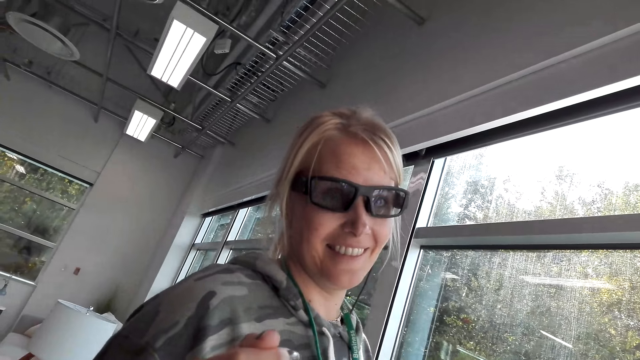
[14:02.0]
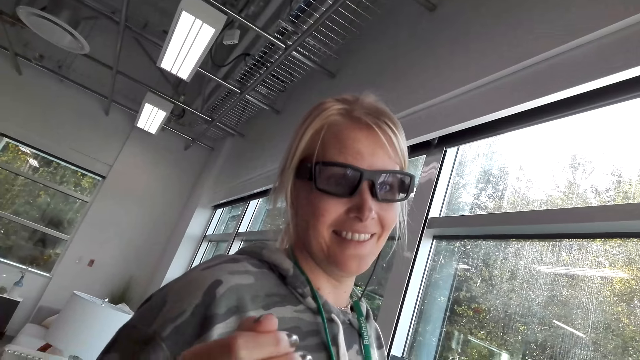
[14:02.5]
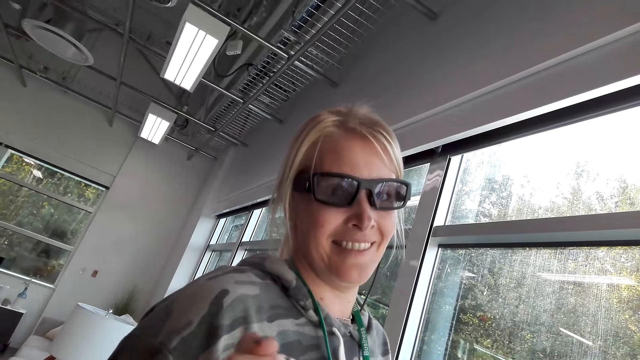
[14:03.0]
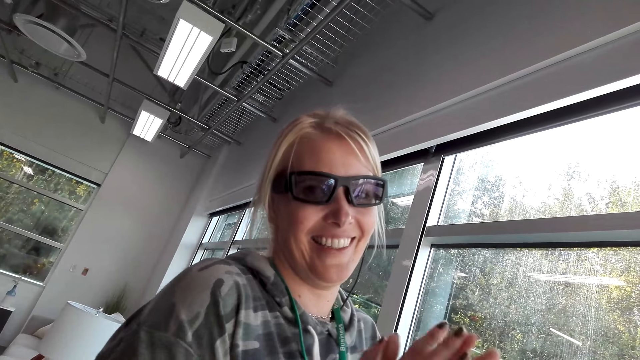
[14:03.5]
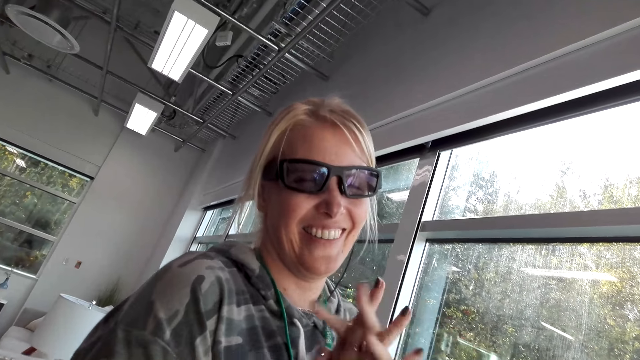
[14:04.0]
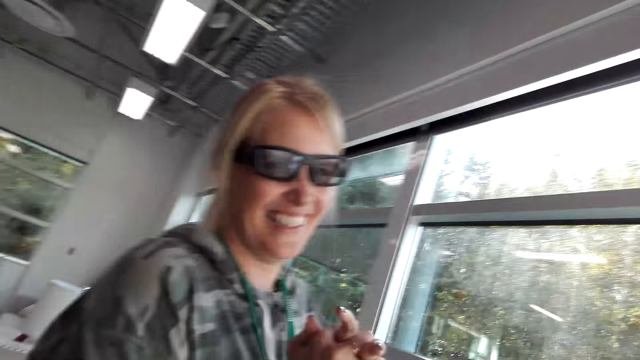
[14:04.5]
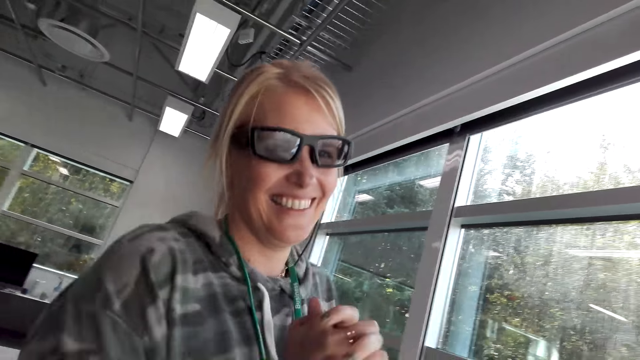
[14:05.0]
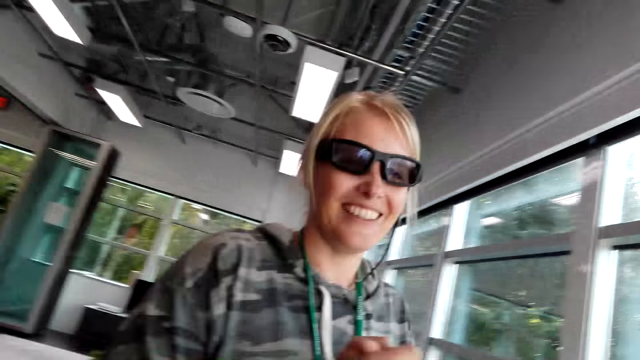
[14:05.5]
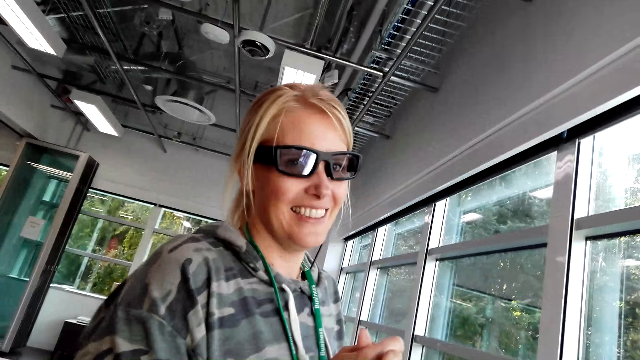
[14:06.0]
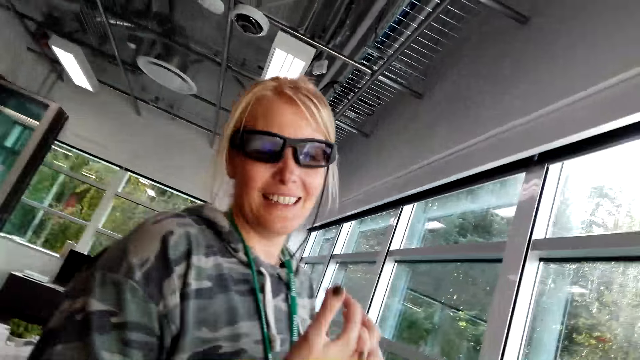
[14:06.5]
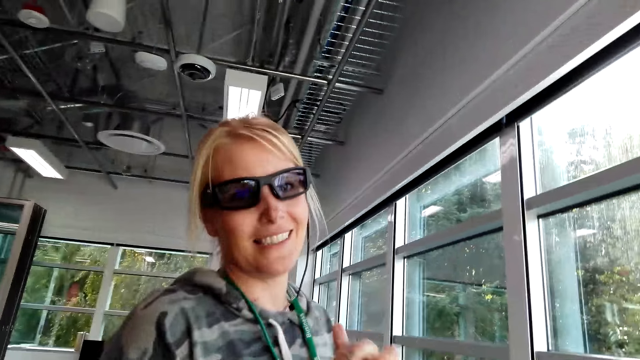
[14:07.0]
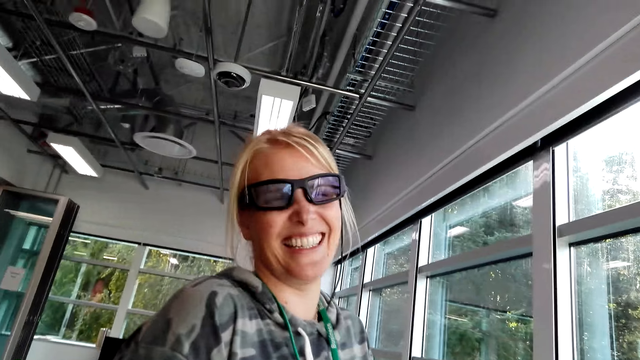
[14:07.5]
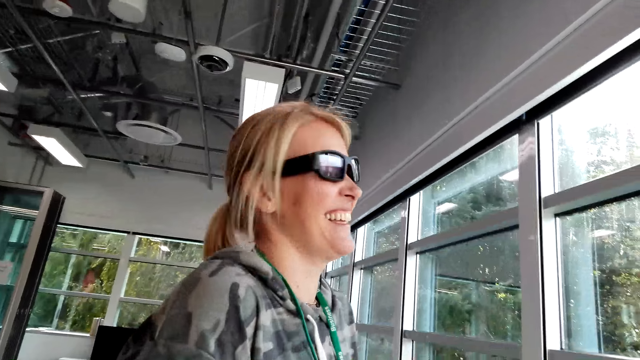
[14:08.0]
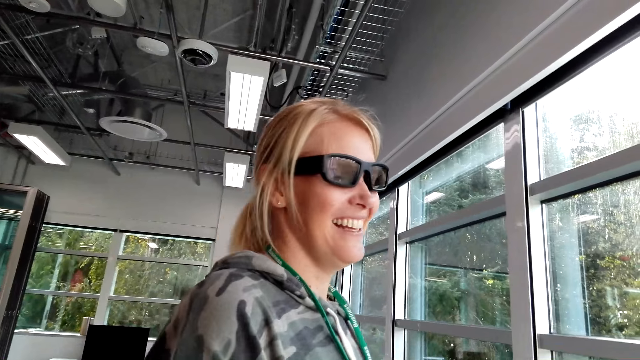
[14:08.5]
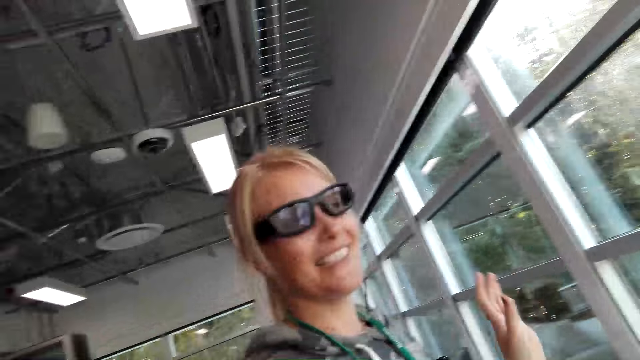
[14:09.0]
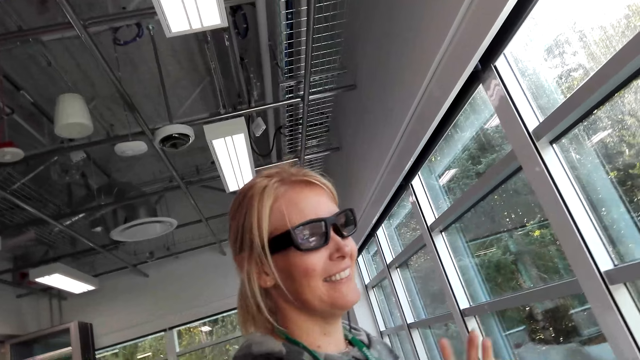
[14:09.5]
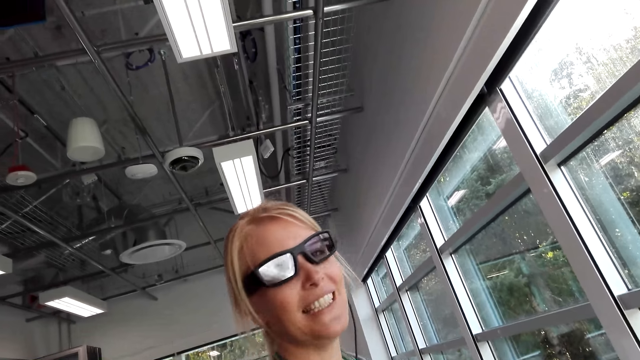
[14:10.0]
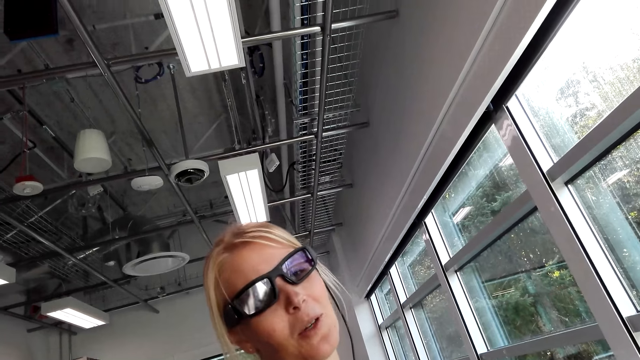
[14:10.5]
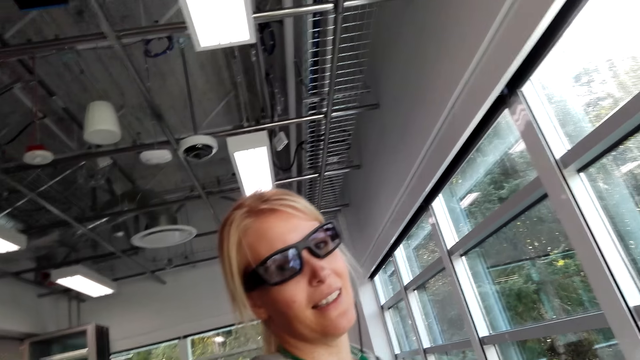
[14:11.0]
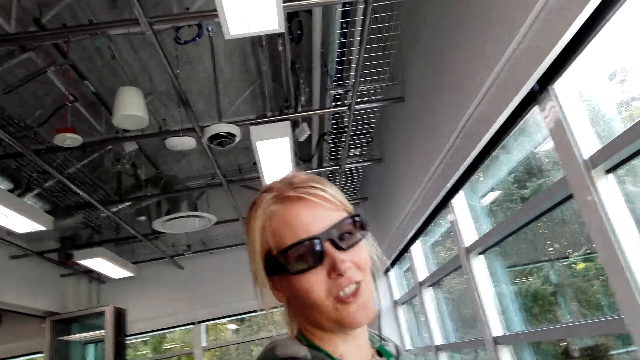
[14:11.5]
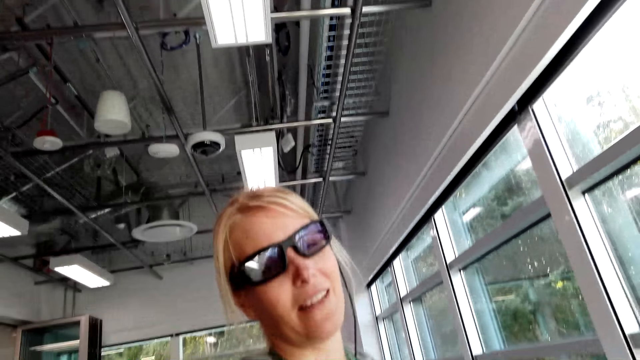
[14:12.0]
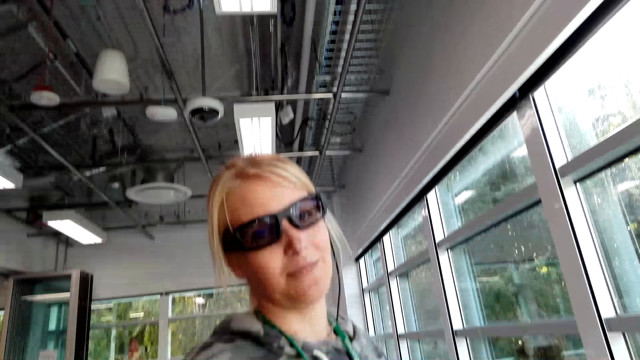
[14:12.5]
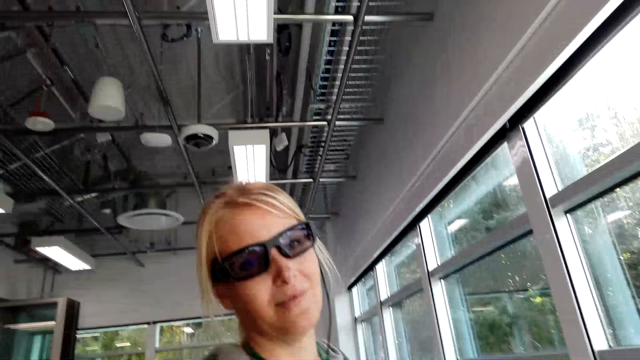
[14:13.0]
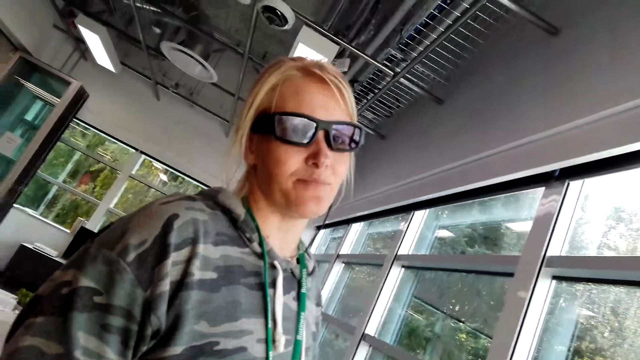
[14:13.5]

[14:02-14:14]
A person laughs. The camera wearer talks. The person talks. The camera wearer talks.

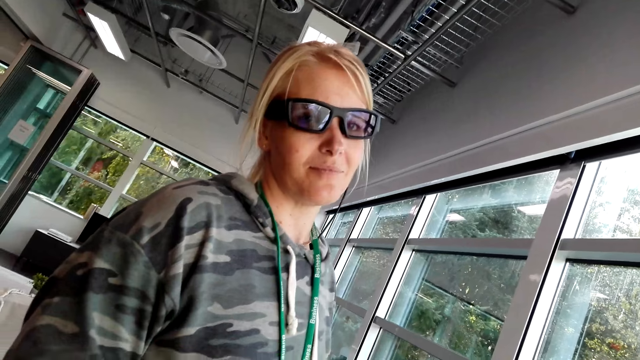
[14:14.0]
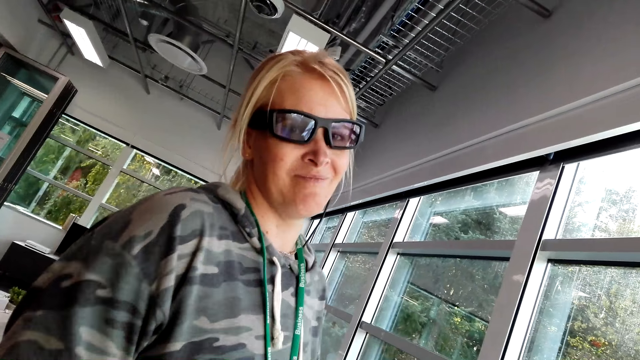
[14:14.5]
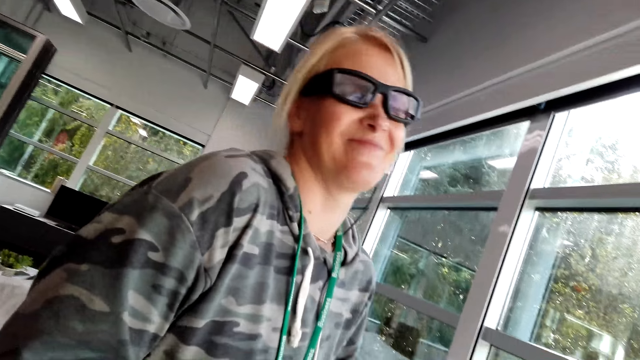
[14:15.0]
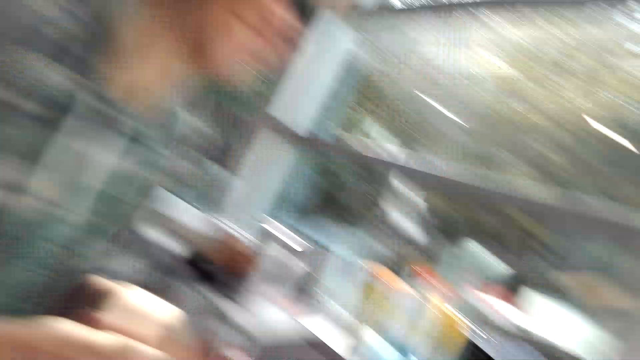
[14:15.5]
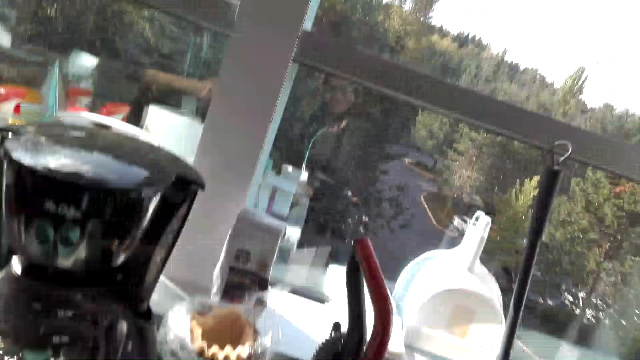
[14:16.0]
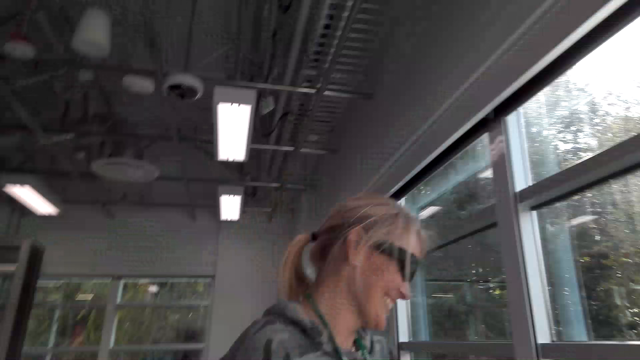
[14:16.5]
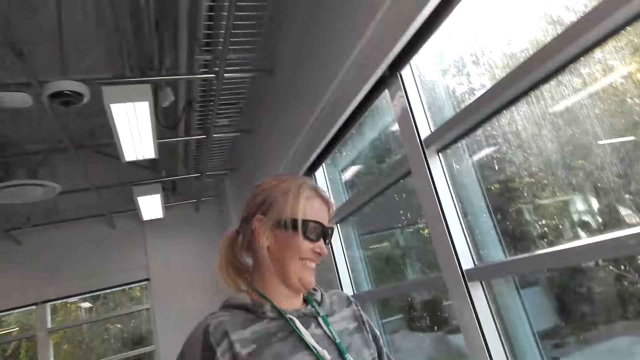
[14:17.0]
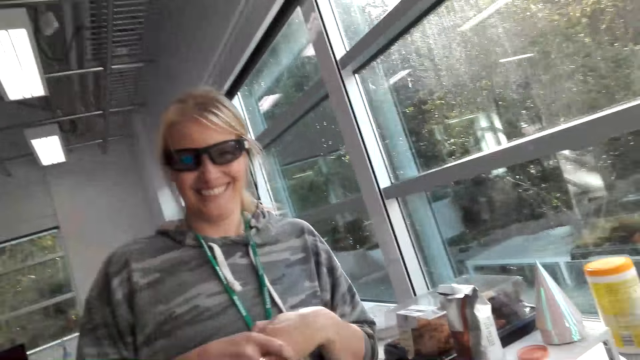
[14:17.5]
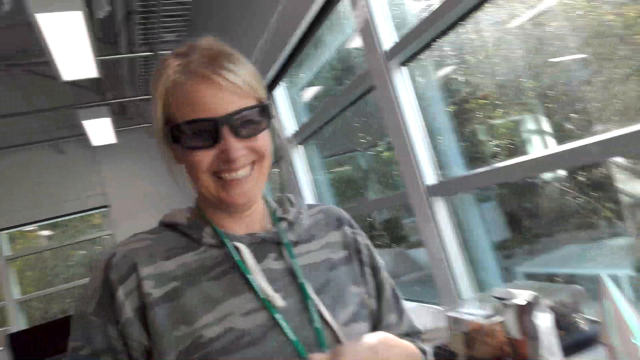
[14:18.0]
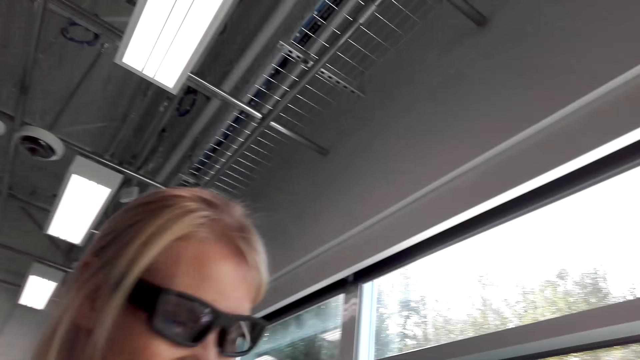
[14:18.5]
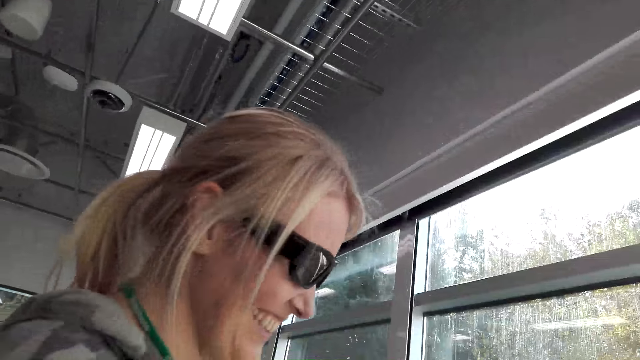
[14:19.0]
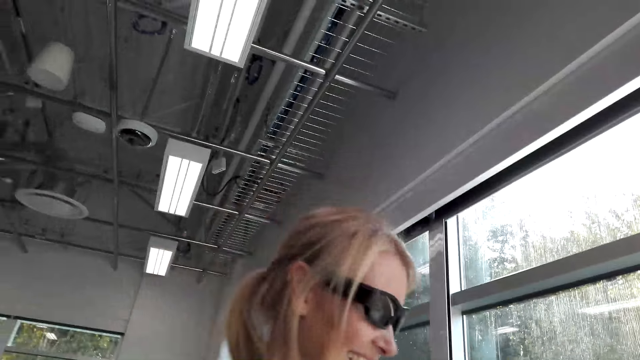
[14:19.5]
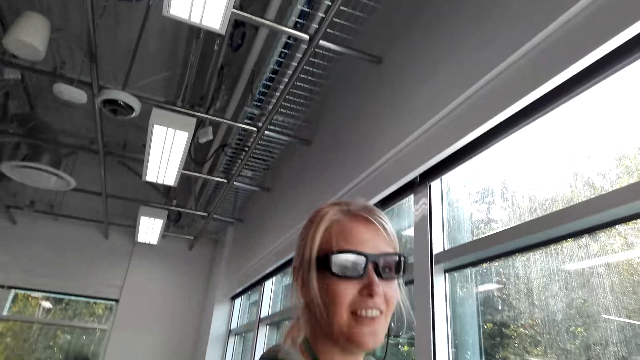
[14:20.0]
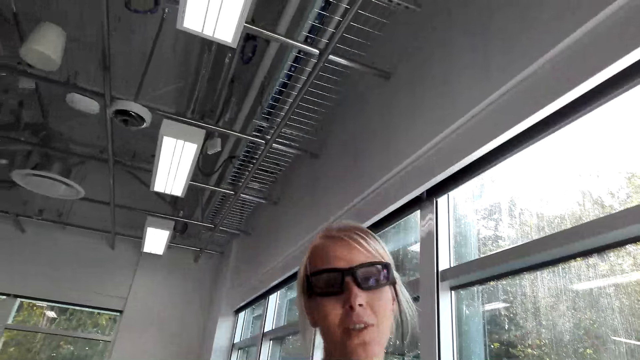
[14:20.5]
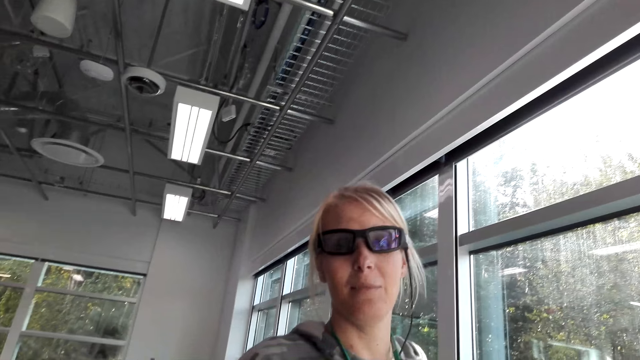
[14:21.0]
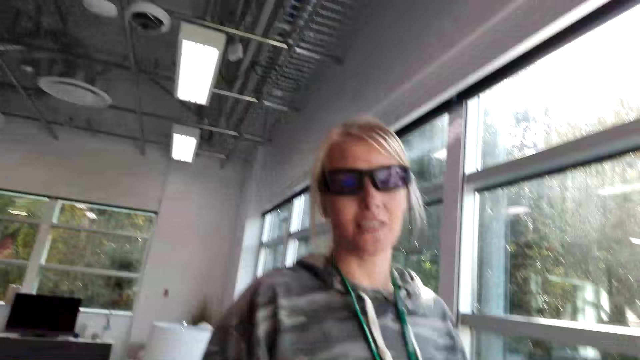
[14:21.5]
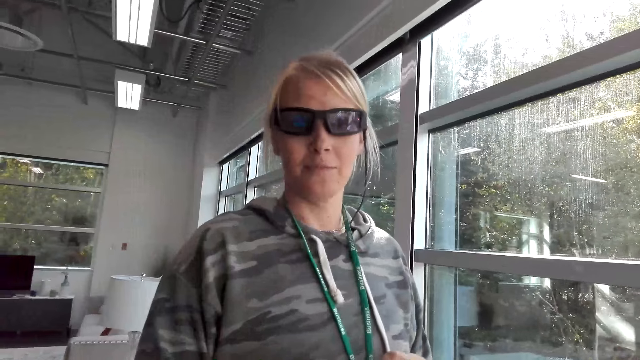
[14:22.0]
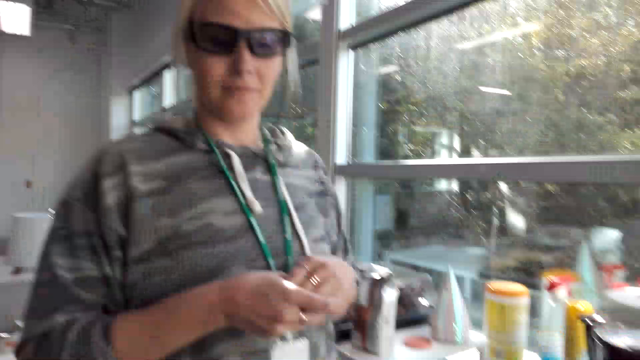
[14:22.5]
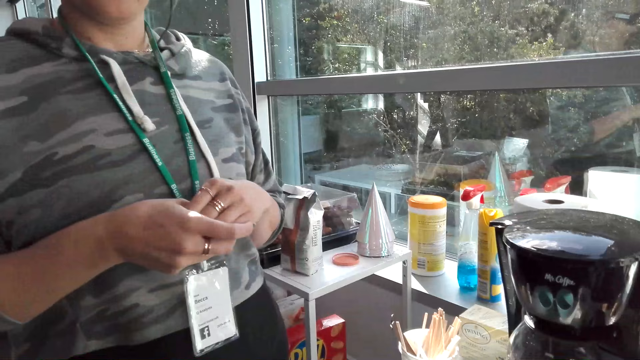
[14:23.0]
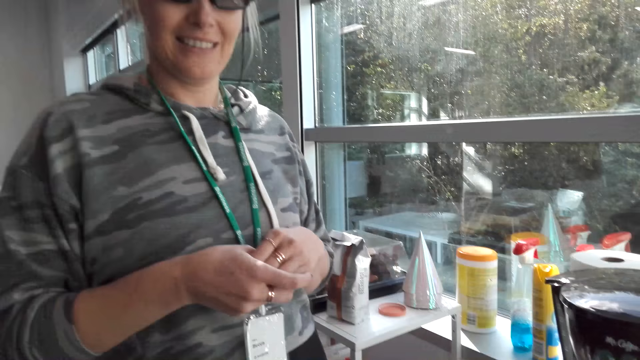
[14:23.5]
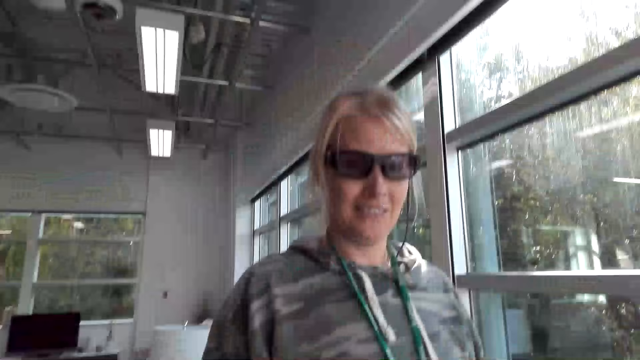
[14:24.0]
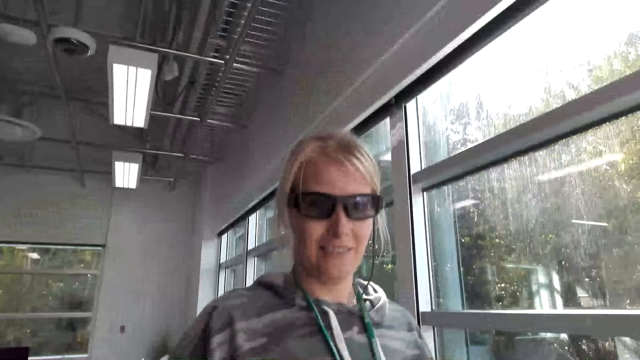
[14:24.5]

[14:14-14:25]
A person laughs. The camera wearer talks.
